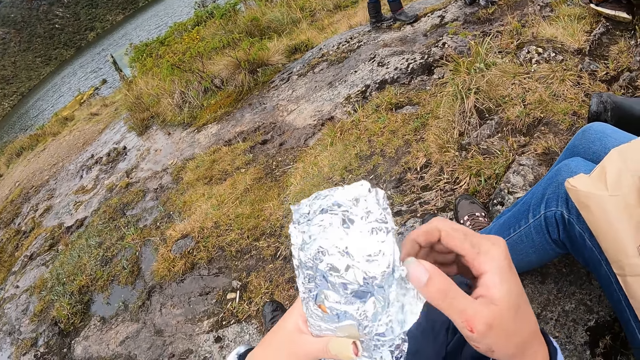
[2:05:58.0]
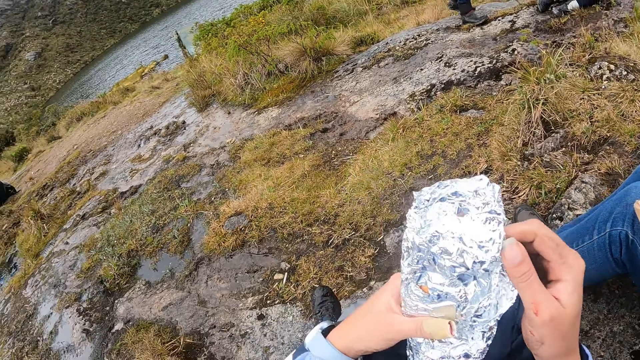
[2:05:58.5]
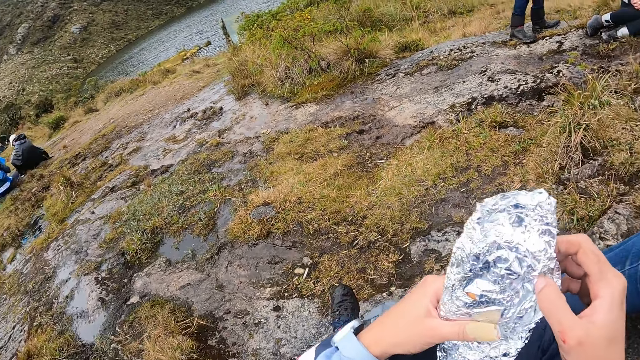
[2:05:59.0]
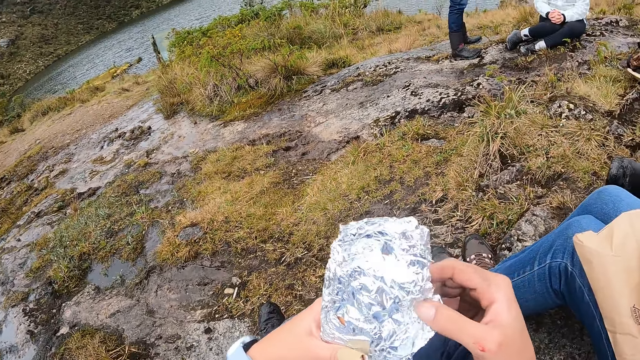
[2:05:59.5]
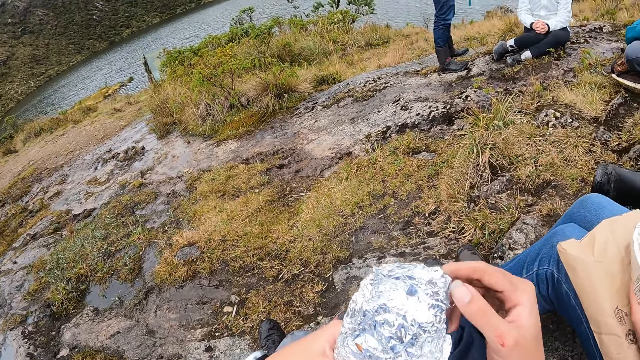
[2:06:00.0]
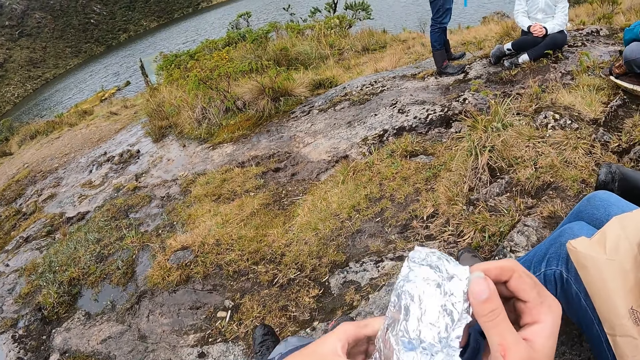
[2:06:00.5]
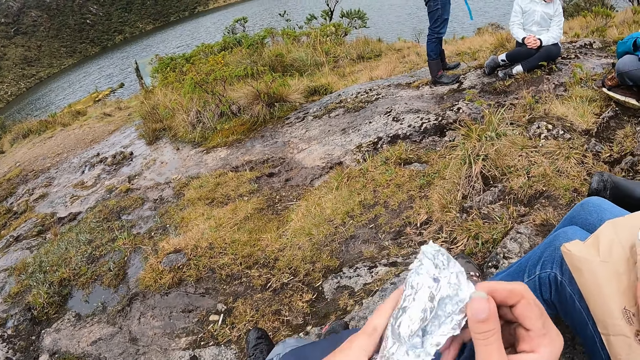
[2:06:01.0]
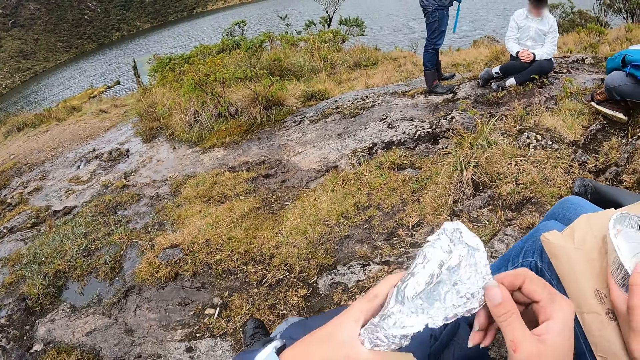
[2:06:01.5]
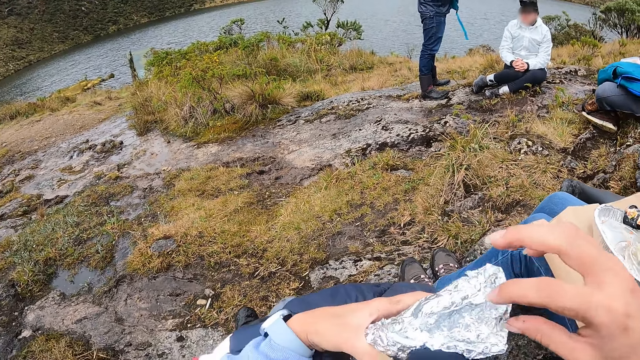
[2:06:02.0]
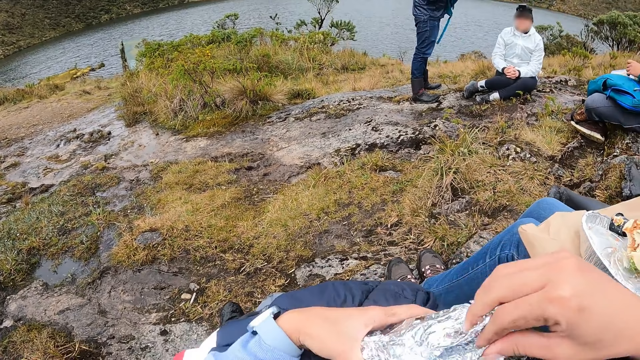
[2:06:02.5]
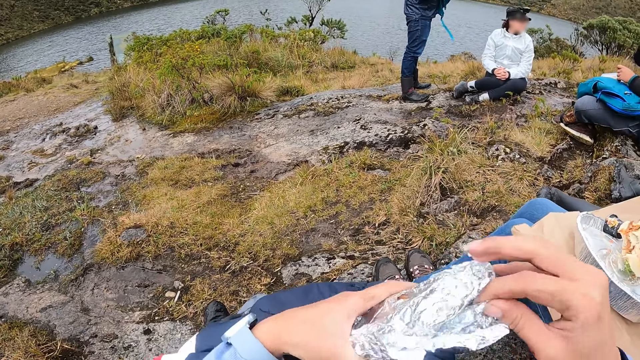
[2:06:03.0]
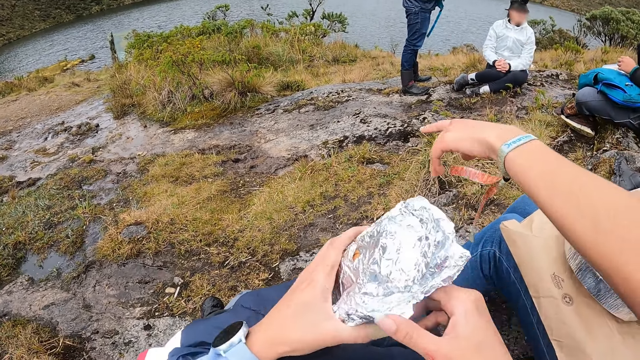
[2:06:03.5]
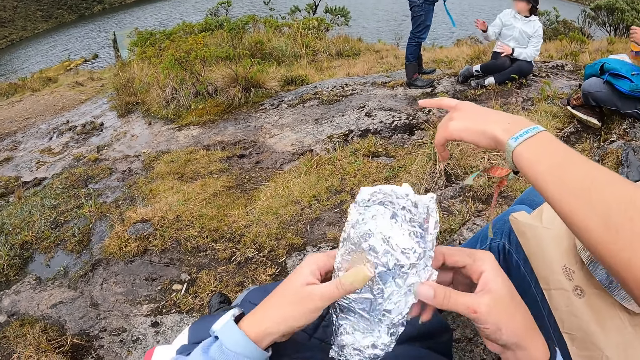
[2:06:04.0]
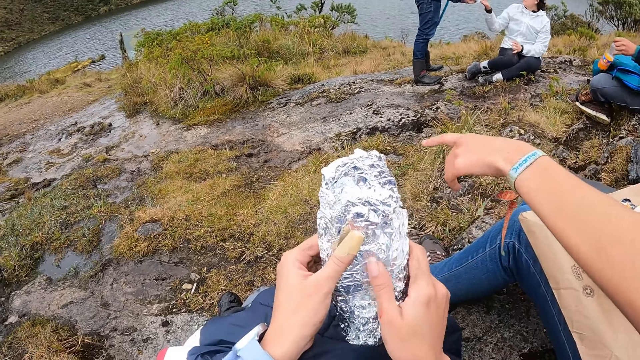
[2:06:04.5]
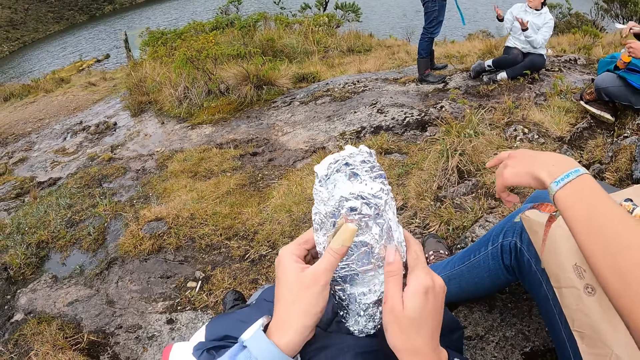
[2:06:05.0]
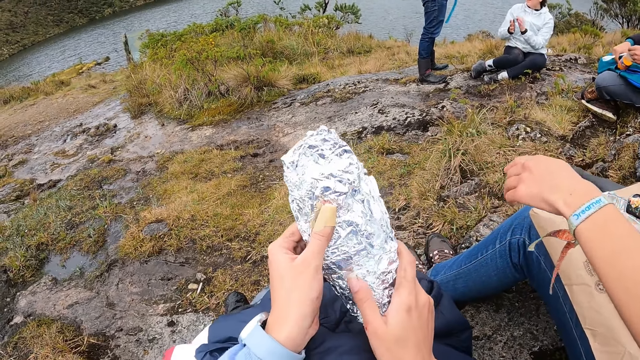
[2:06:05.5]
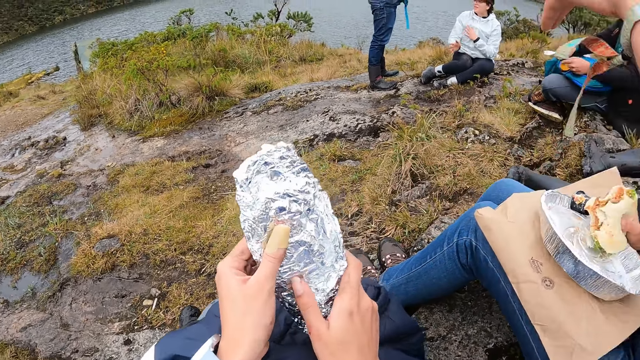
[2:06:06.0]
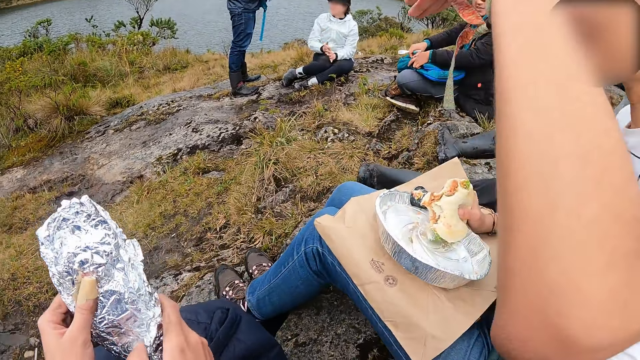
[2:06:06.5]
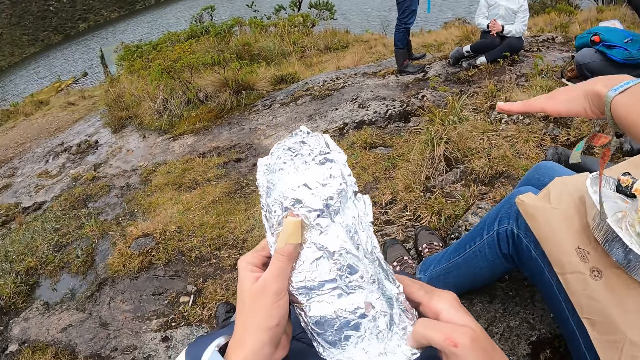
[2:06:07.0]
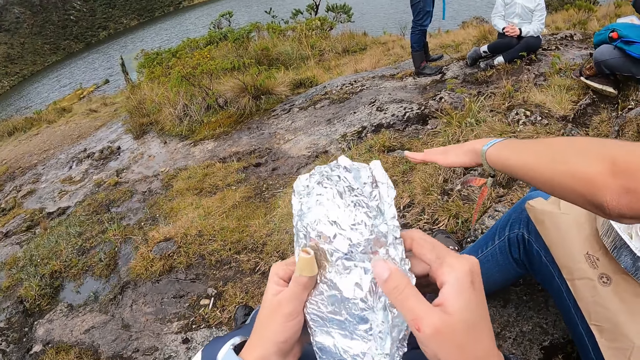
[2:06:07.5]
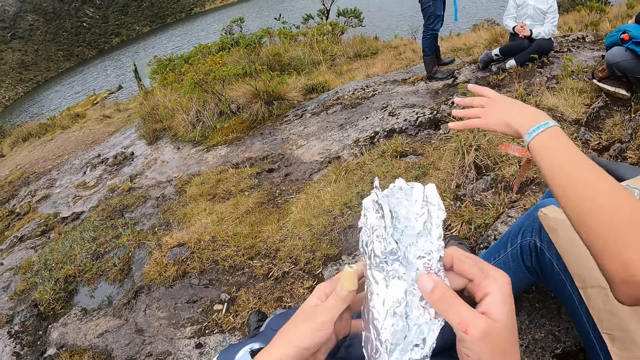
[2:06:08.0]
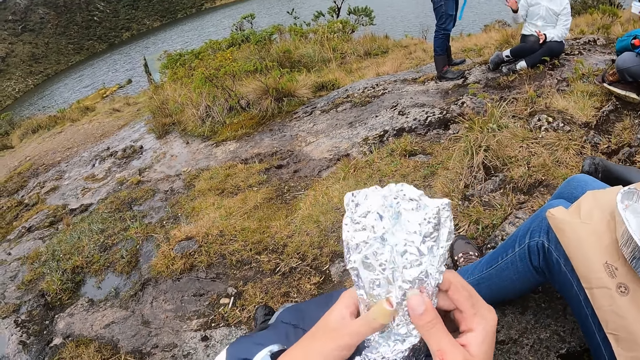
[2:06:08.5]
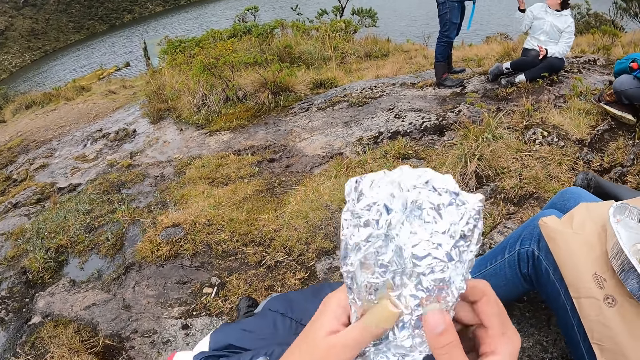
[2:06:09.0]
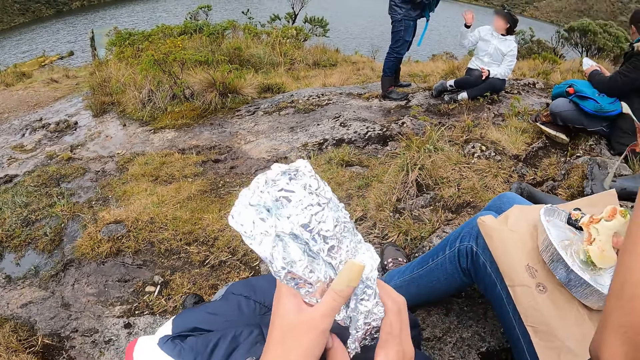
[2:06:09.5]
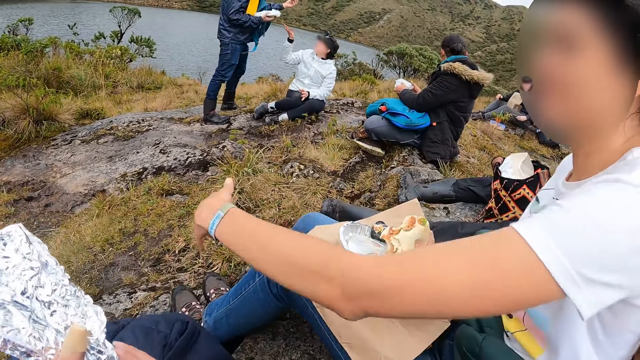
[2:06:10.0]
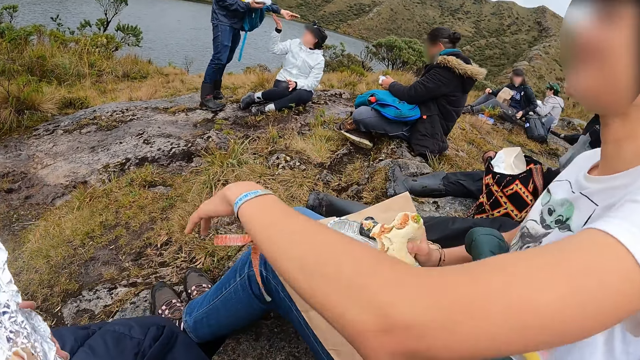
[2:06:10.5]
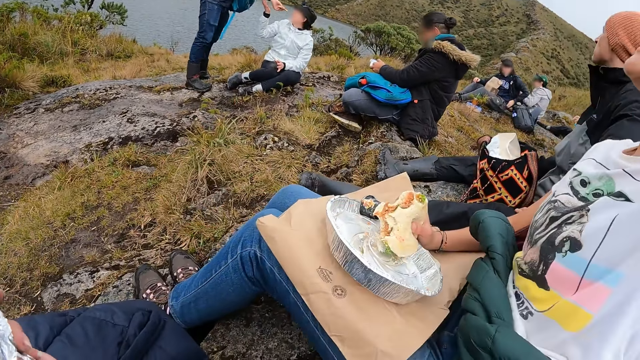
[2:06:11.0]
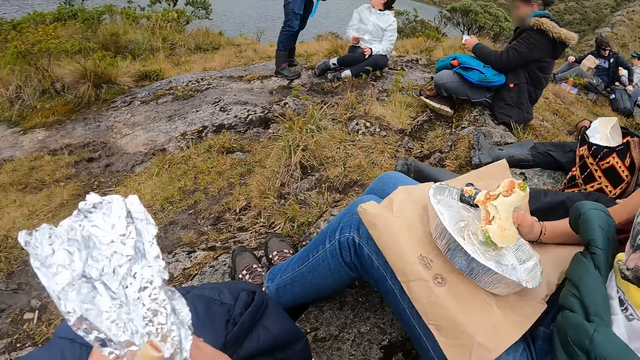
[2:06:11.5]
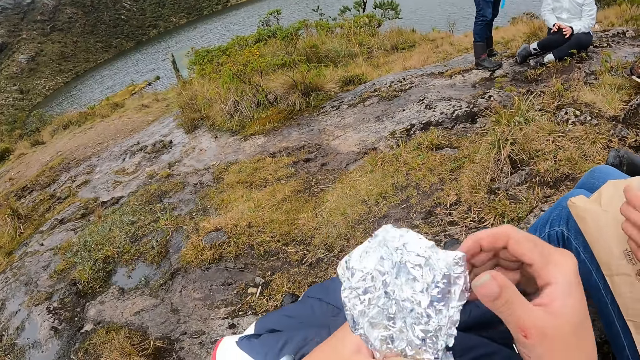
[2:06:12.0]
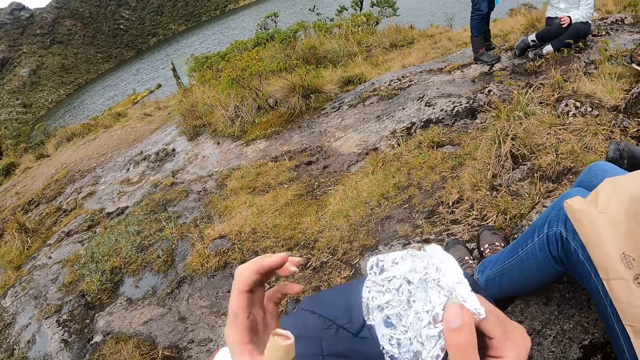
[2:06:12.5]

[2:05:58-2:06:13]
A woman points on the ground with her left hand. The man puts the bottle of drink in his left hand in the bag on his laps. The camera wearer unrolls the food in the metallic foil paper with her hands.

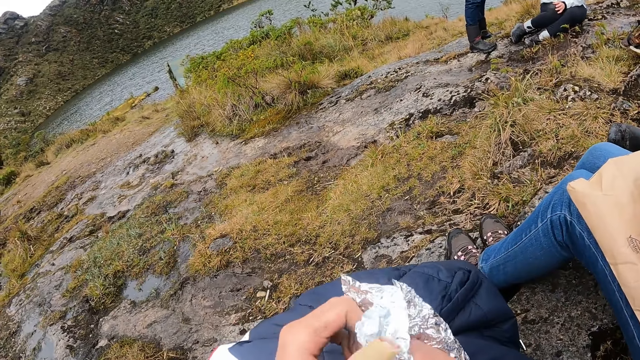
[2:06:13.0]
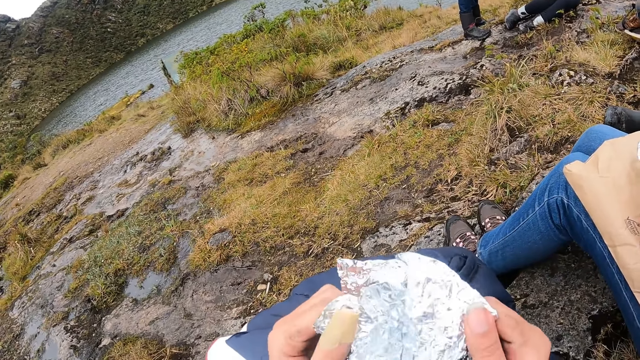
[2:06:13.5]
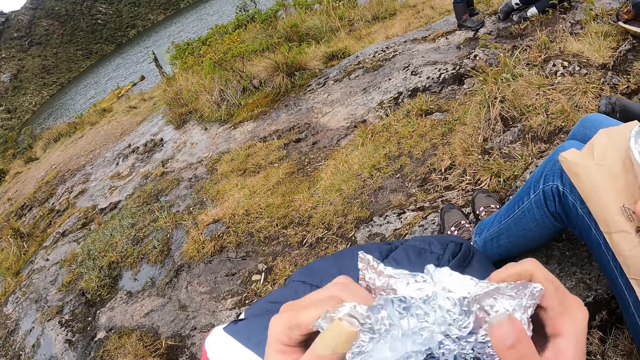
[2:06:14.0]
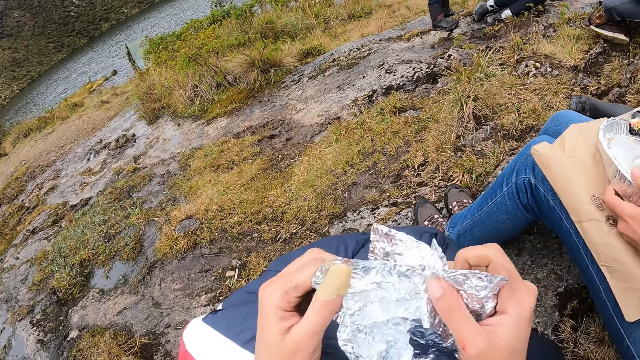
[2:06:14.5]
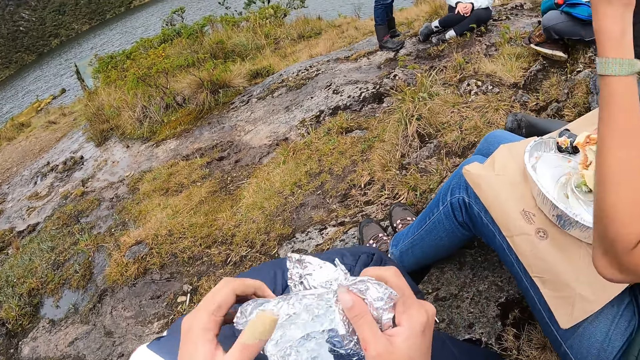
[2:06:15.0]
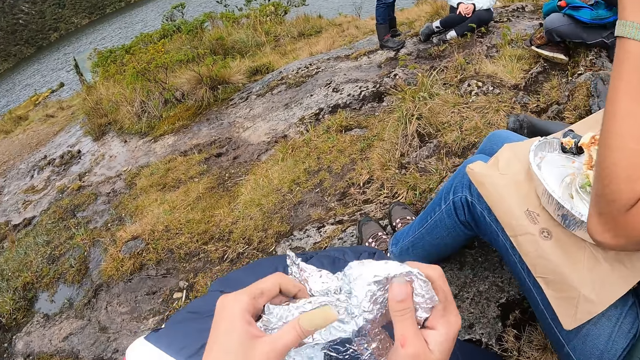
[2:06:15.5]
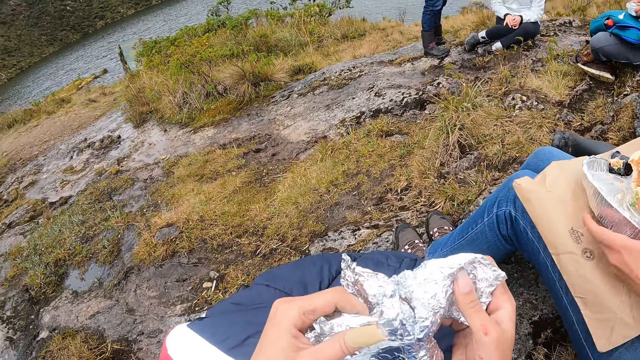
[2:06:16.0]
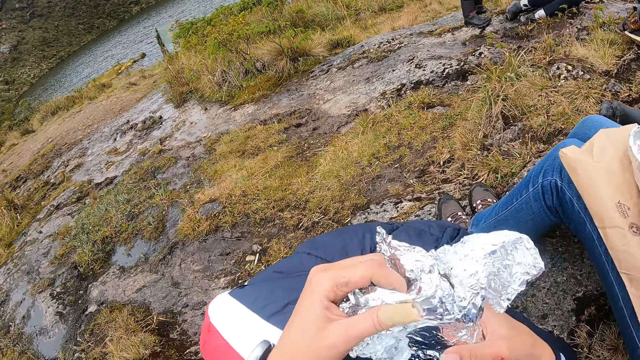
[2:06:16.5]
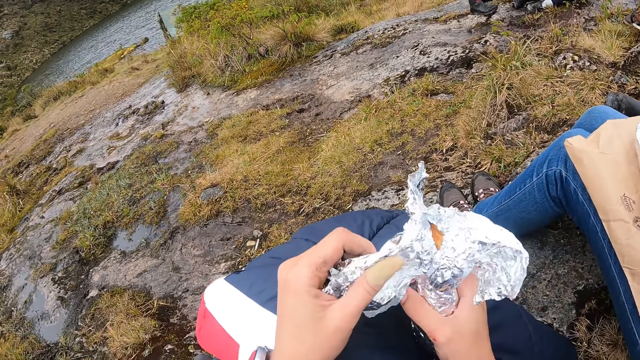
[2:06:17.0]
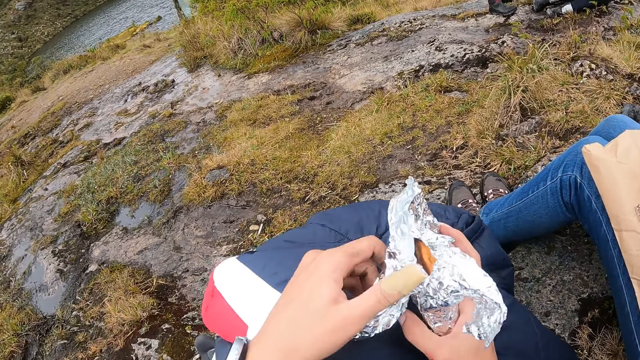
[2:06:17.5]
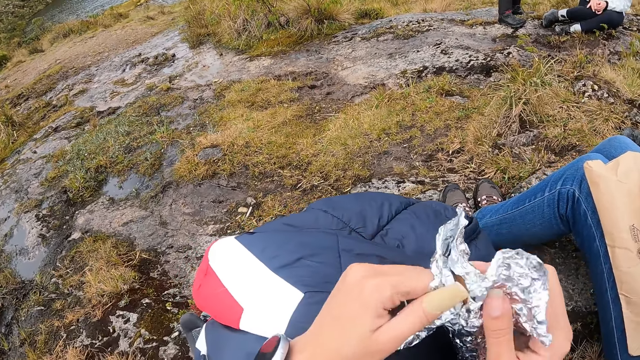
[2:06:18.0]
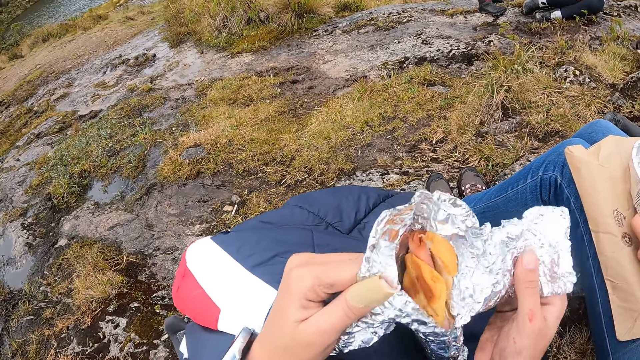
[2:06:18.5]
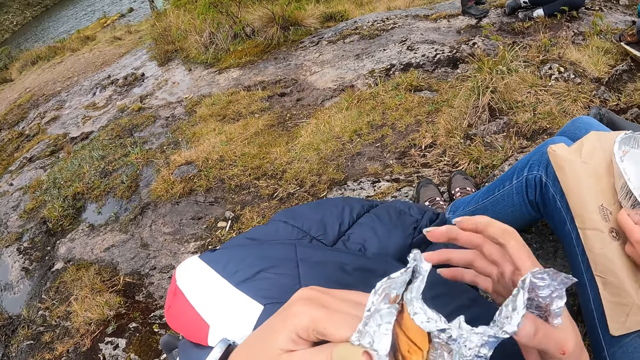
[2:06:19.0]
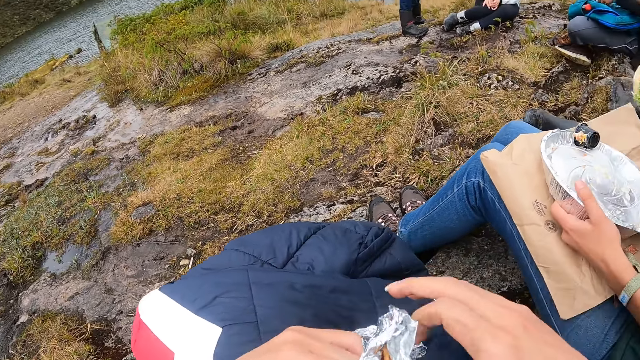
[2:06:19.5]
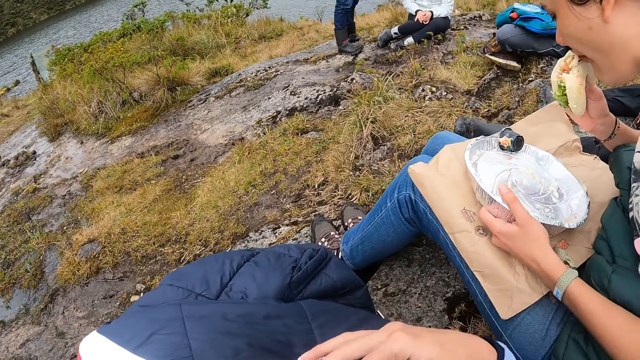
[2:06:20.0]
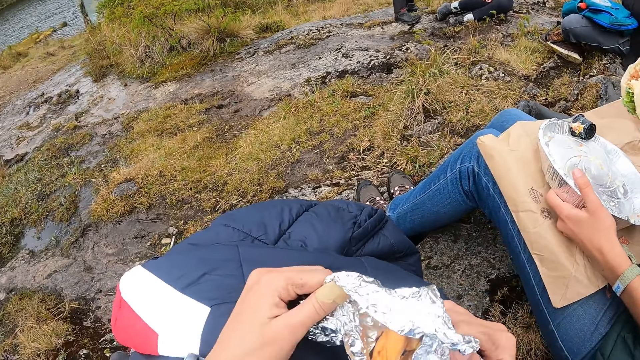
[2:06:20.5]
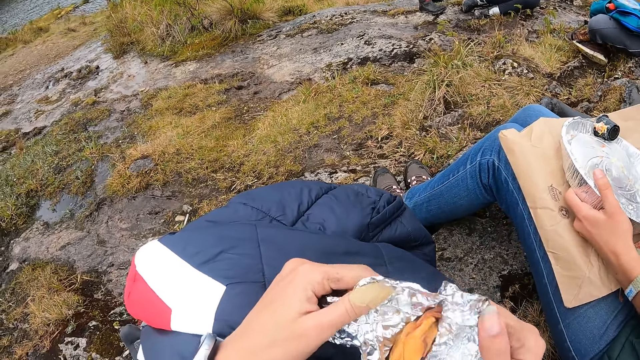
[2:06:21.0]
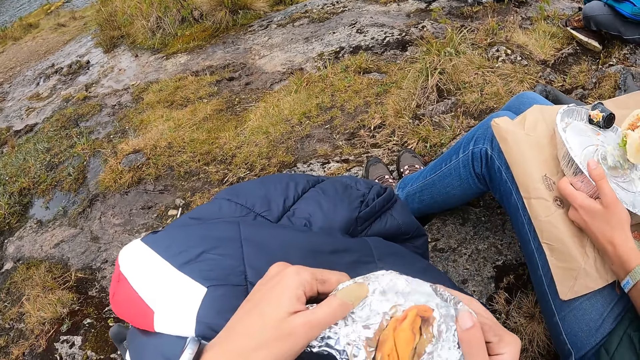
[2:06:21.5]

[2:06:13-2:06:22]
The woman holds the plate with her left hand. Another woman eats the burger in her right hand.
